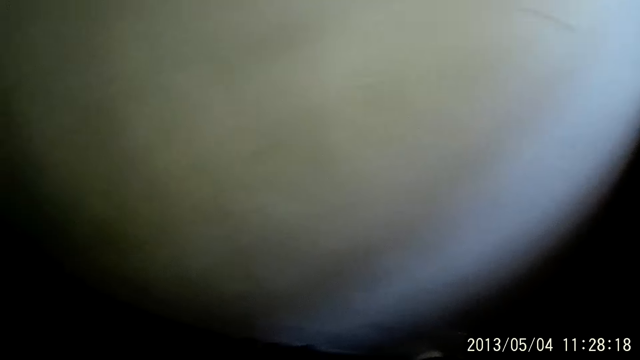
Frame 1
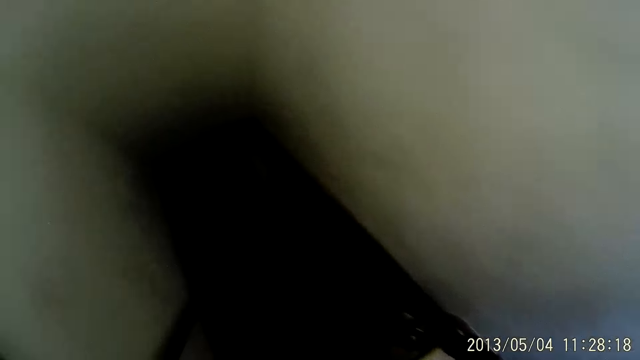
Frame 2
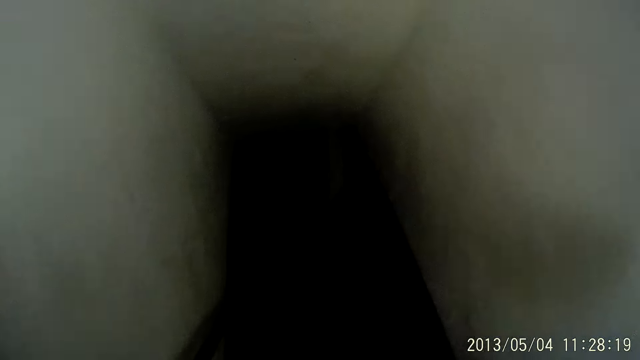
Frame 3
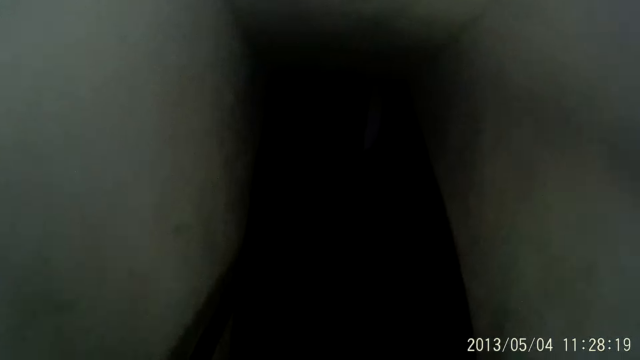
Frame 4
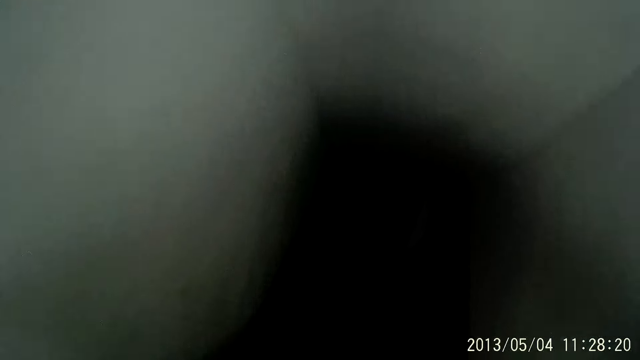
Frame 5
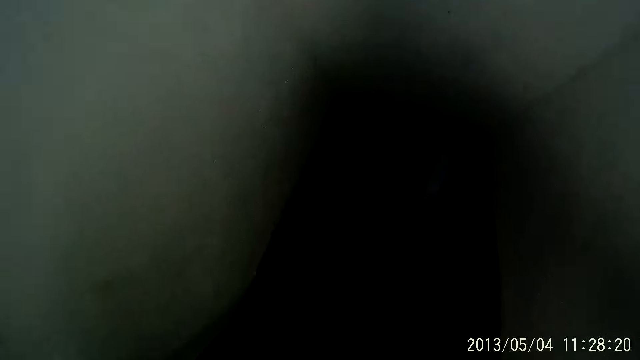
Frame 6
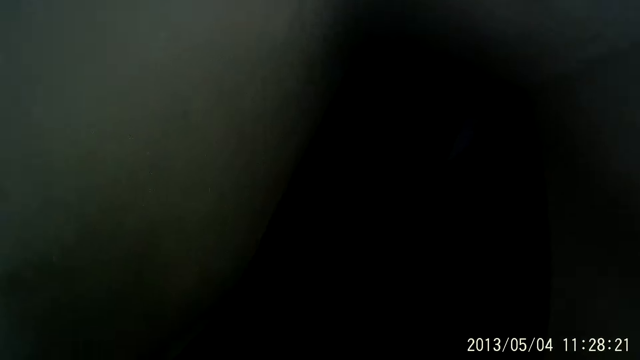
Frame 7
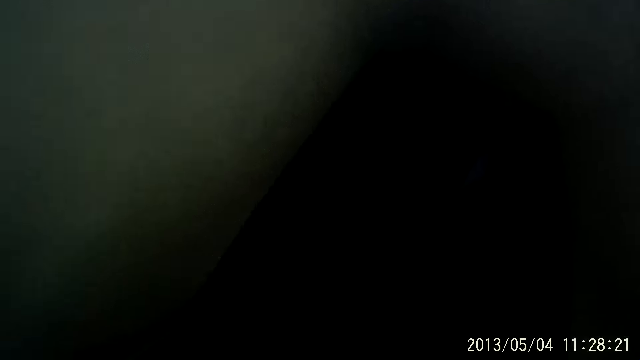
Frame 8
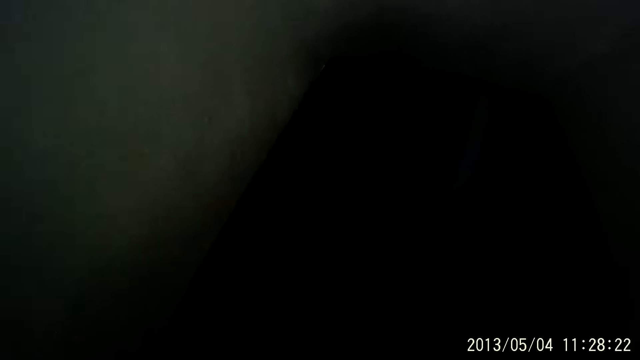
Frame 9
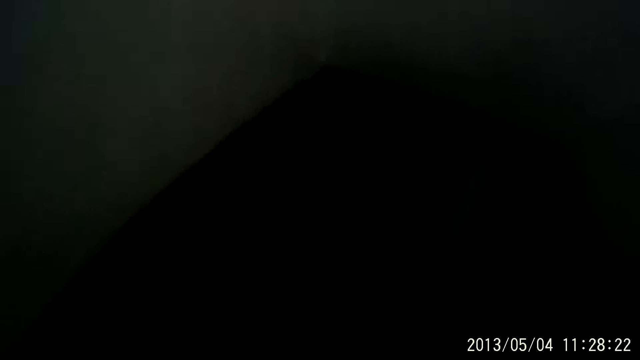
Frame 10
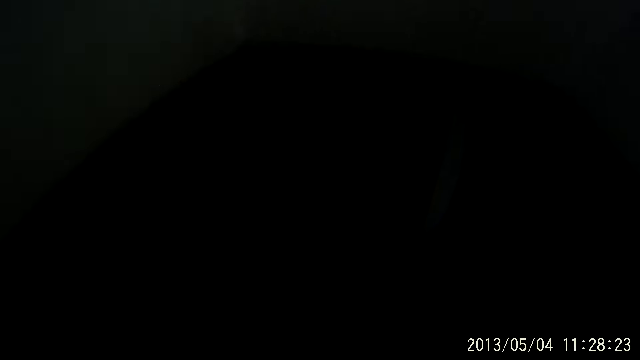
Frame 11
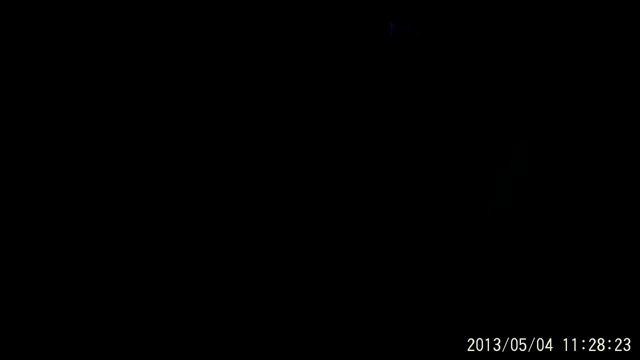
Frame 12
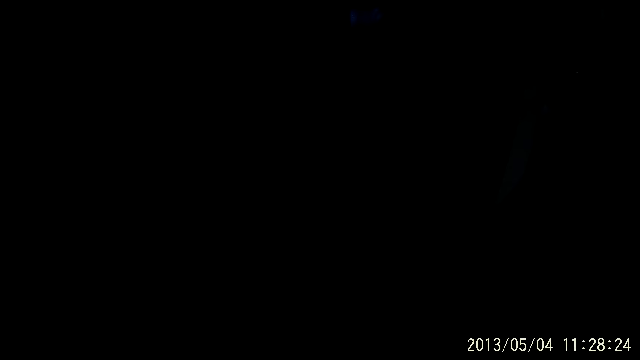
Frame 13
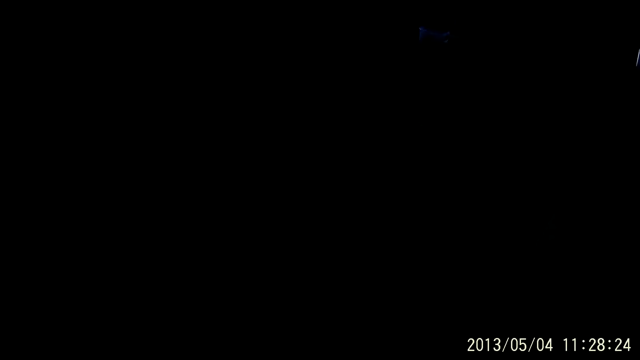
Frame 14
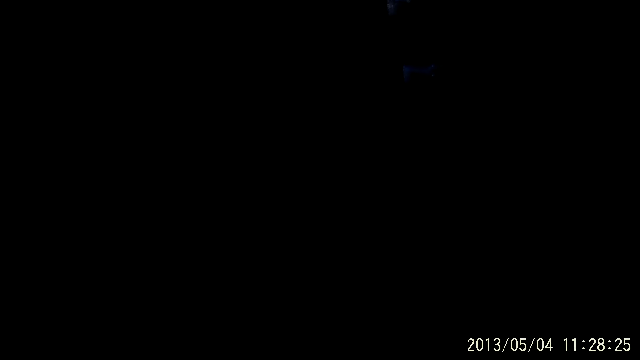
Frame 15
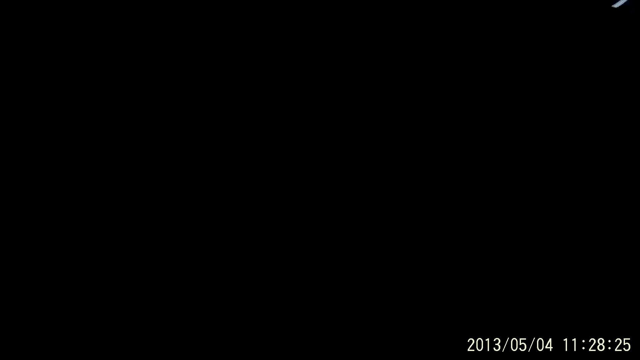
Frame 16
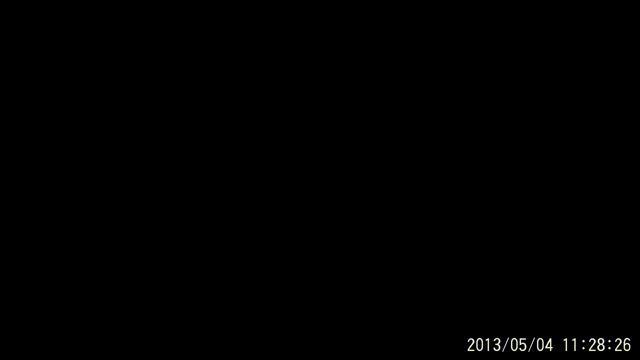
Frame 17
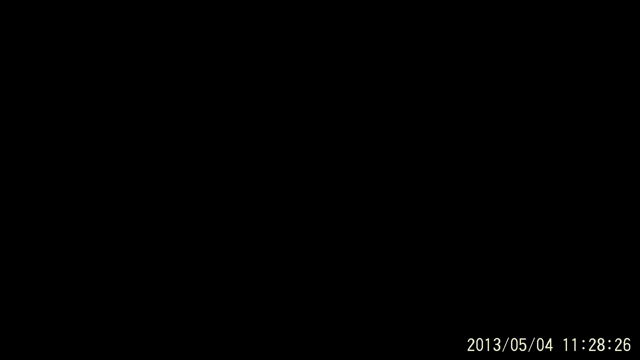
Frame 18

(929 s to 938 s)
The camera wearer walks down the stairs to a basement.

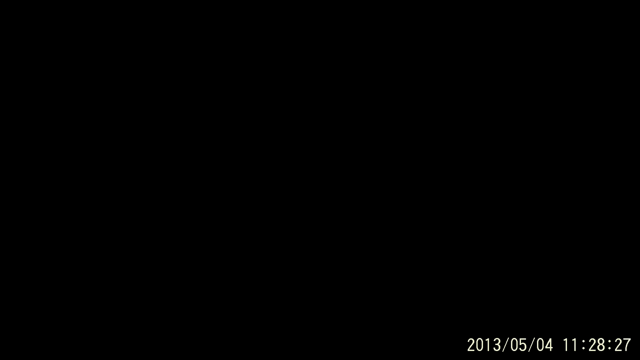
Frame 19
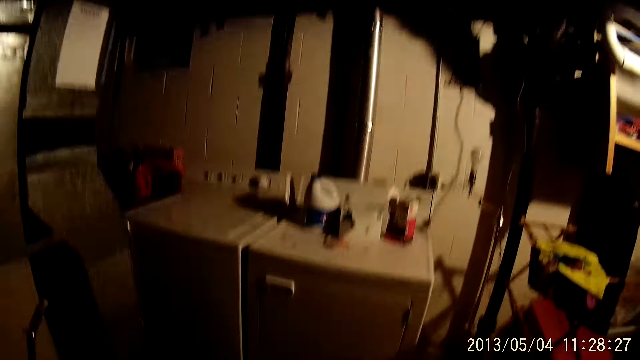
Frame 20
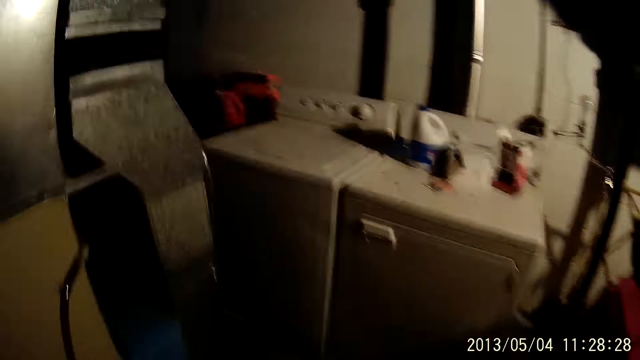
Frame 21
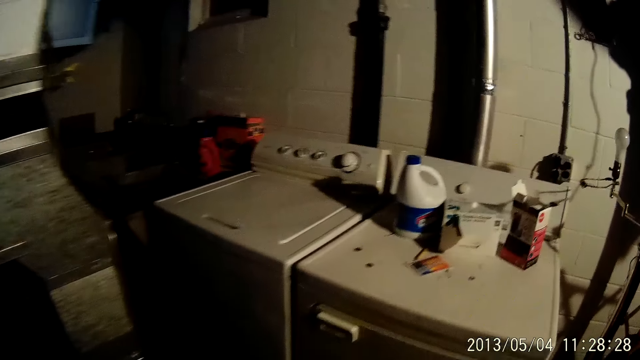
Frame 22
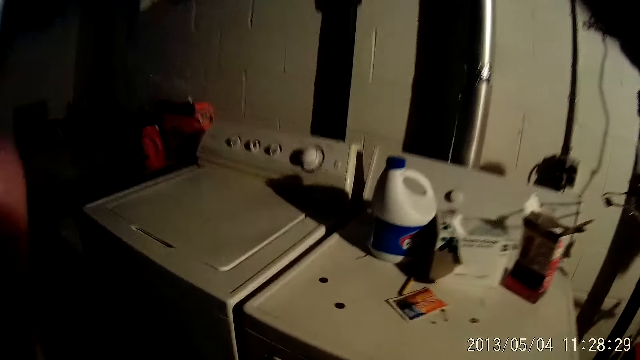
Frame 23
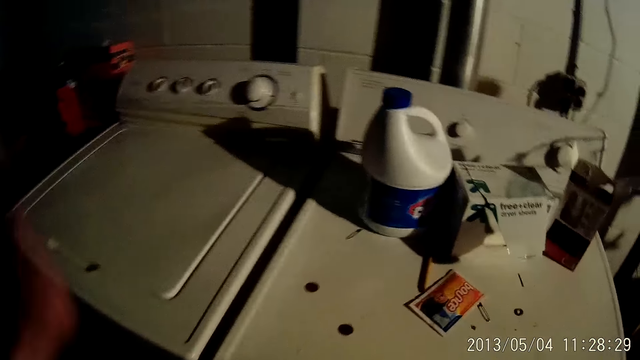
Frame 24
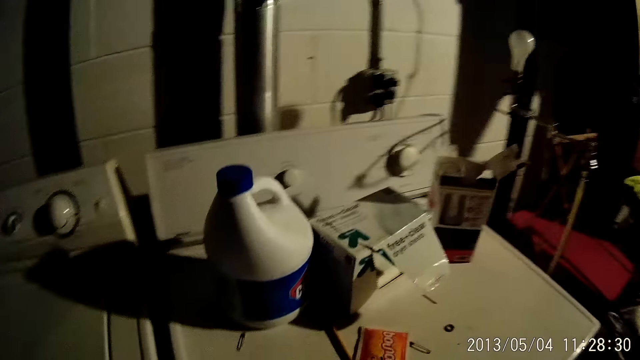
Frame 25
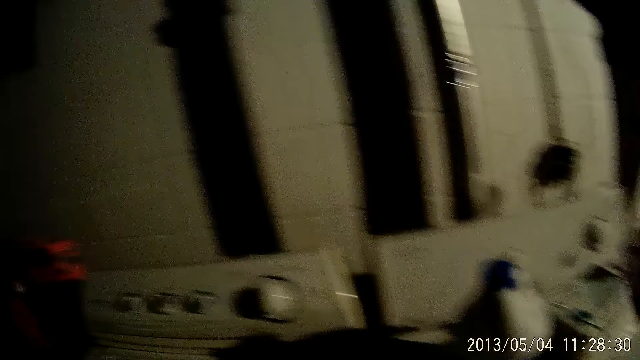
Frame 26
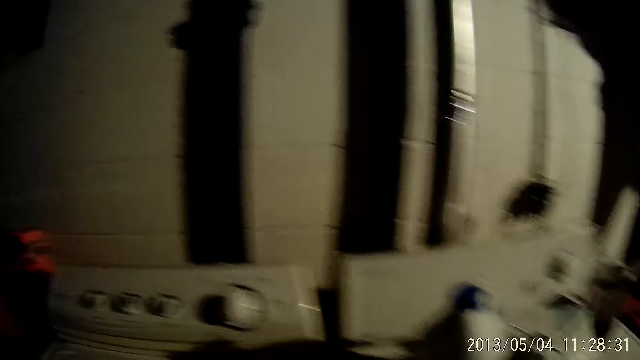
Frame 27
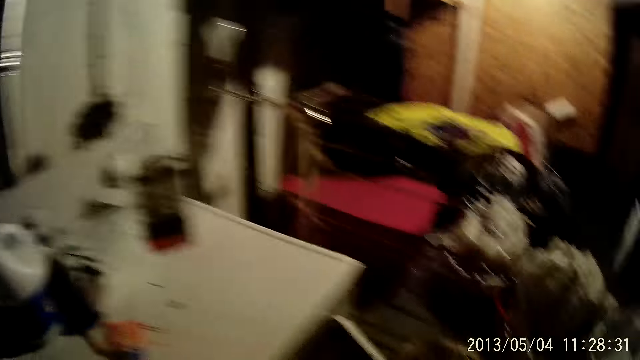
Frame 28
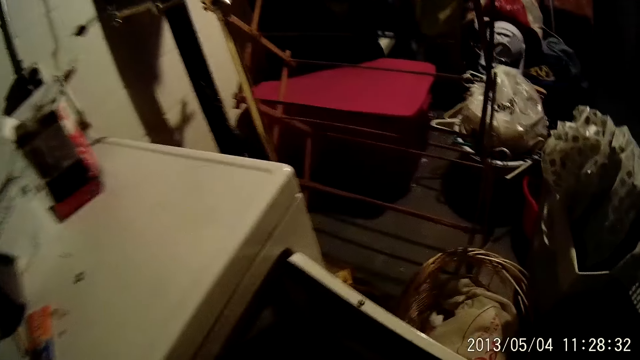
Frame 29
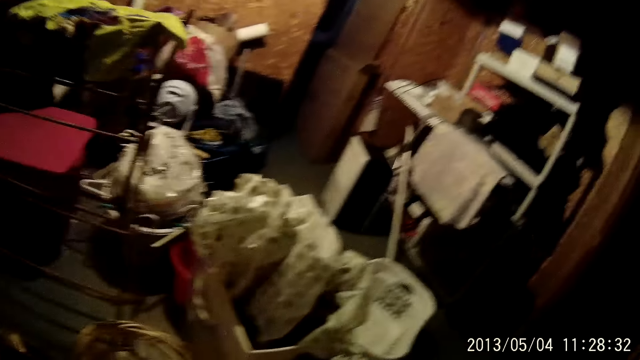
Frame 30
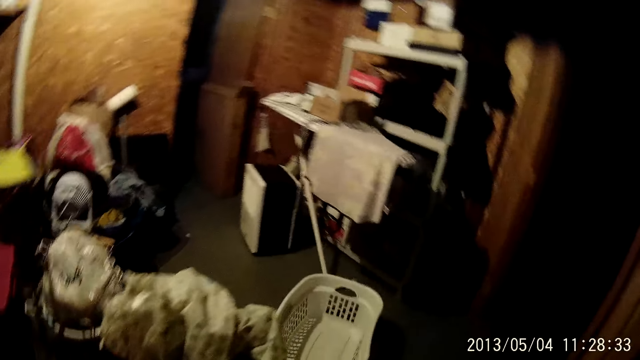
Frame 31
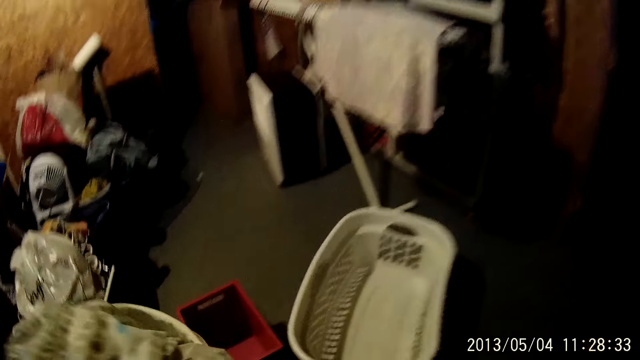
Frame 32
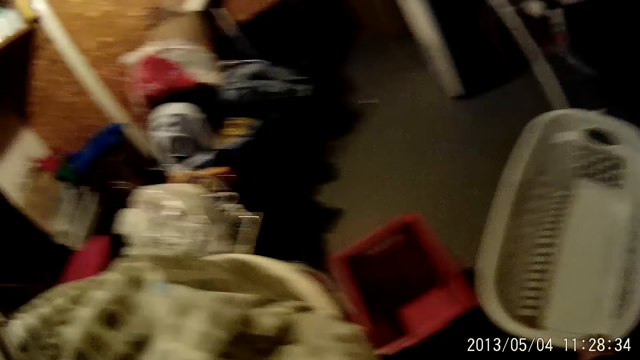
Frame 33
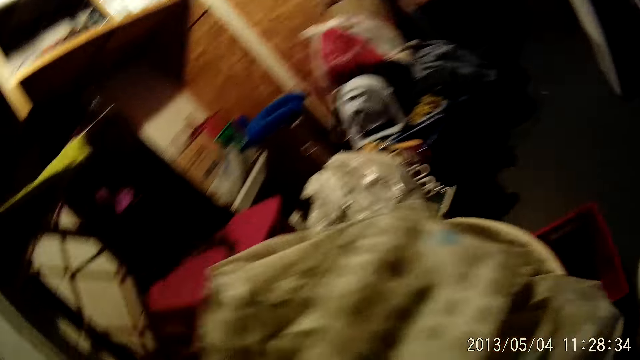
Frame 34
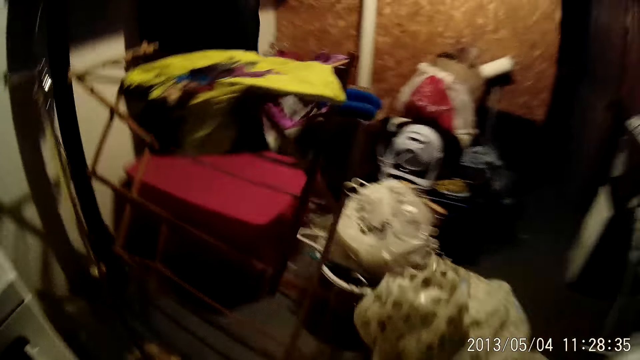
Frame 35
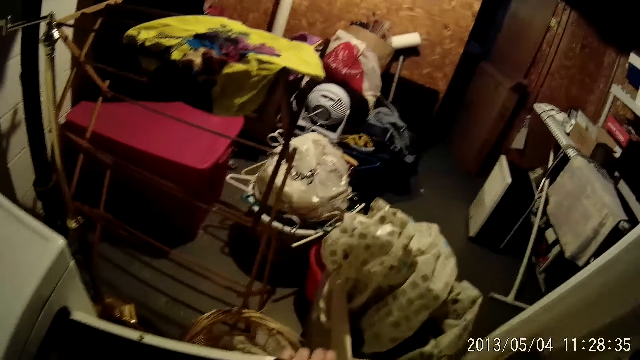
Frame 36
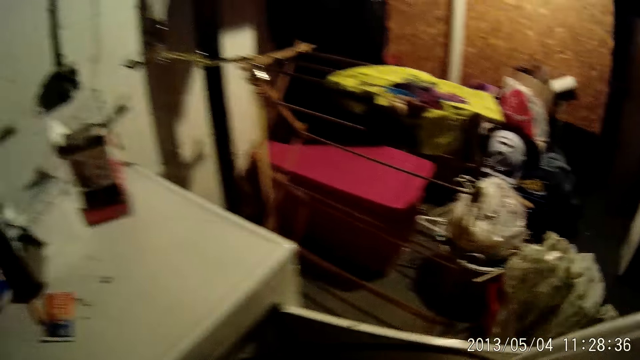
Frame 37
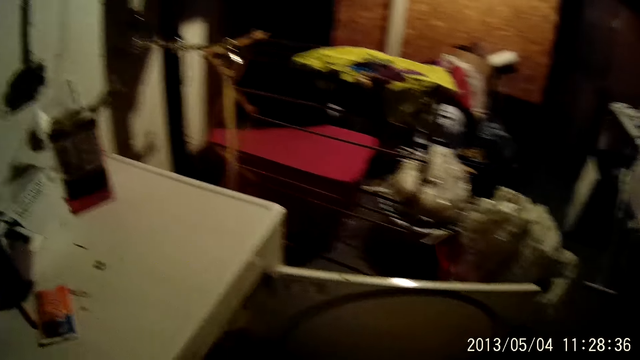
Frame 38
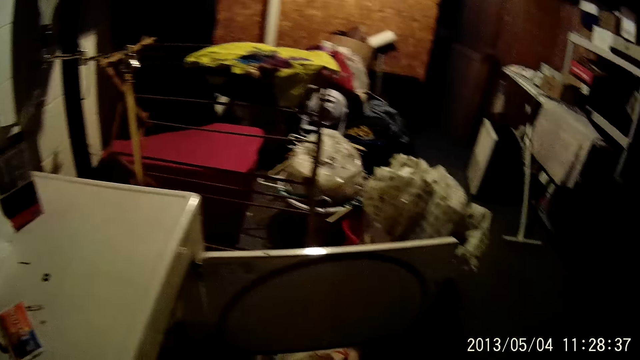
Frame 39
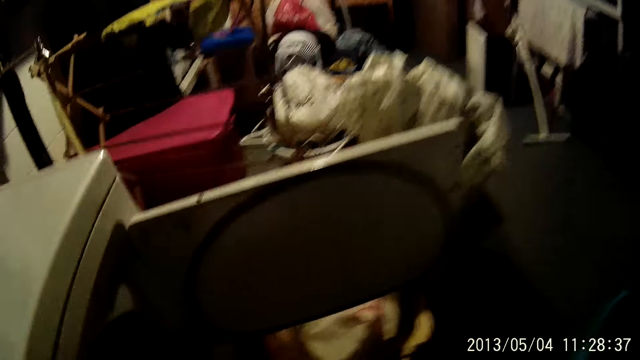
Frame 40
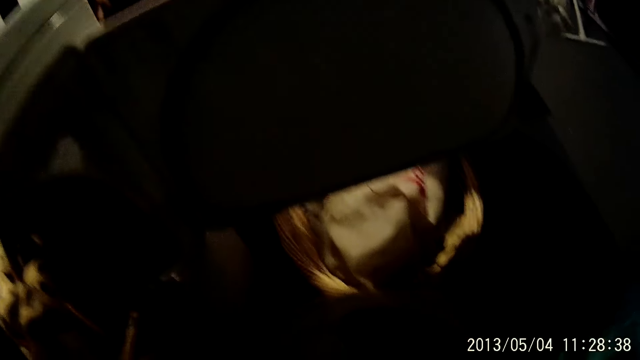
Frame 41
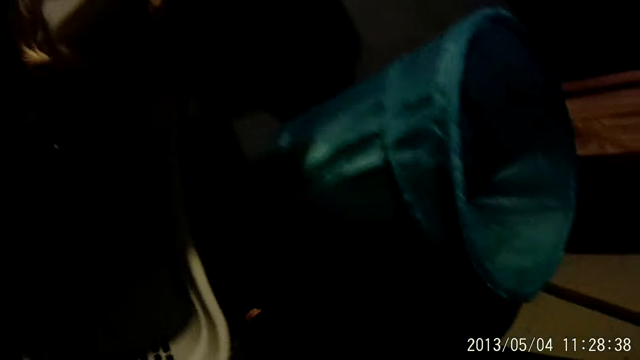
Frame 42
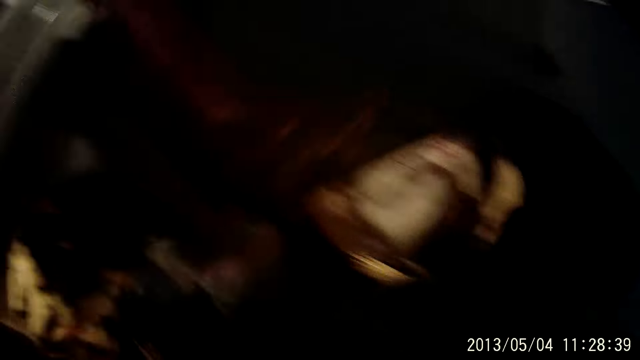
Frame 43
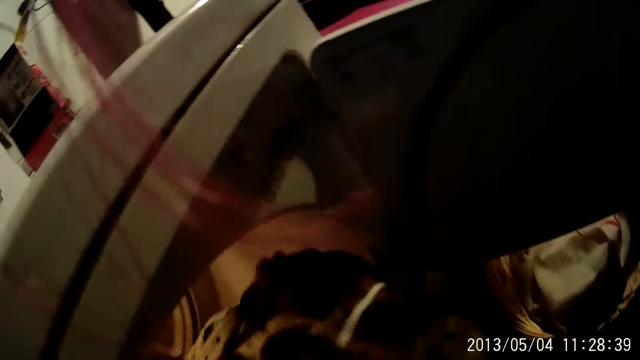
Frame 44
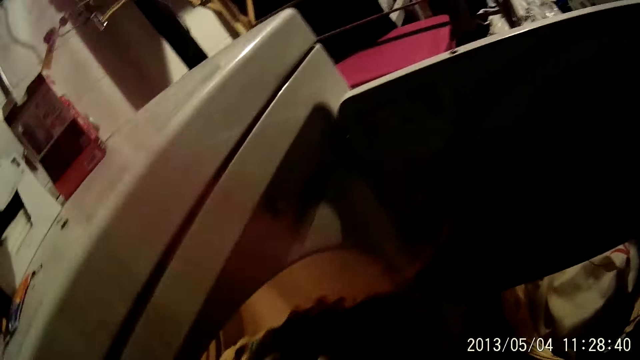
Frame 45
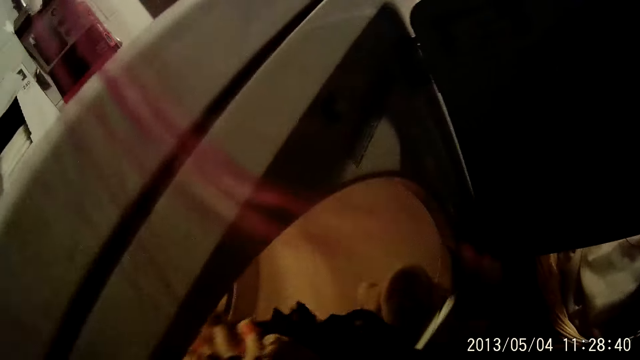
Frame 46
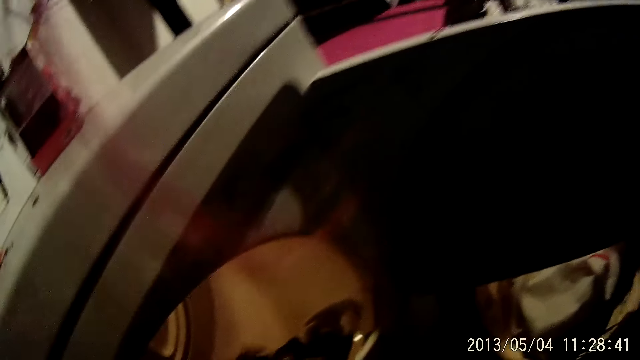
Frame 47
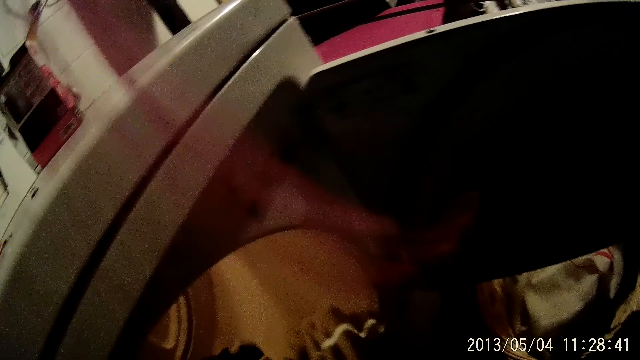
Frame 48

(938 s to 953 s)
The camera wearer walks in a room to a tumble dryer. She sways a hand. She looks around. She opens a washing machine. She turns around. She opens the door of the dryer. She checks in the washing machine. She takes out clothes from the dryer with her left hand.
